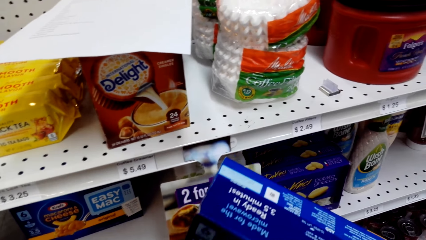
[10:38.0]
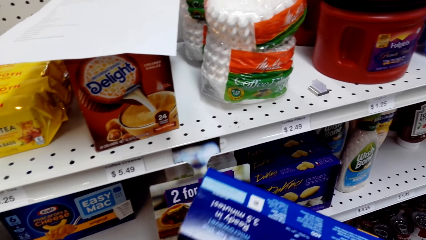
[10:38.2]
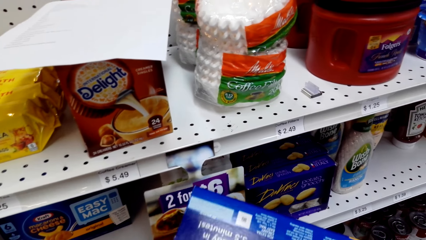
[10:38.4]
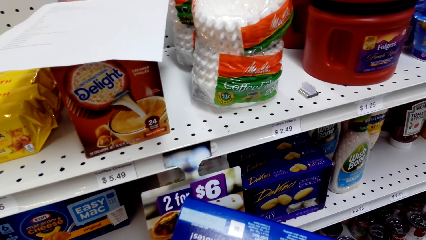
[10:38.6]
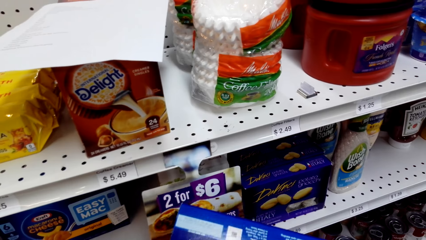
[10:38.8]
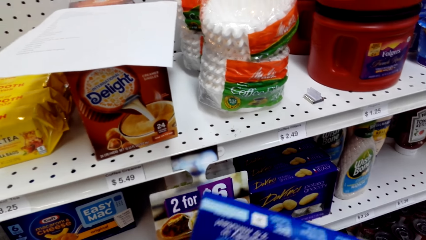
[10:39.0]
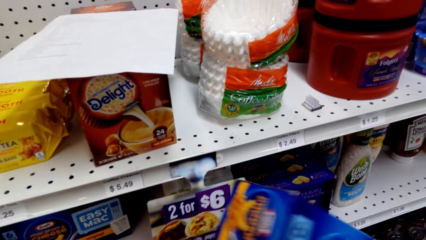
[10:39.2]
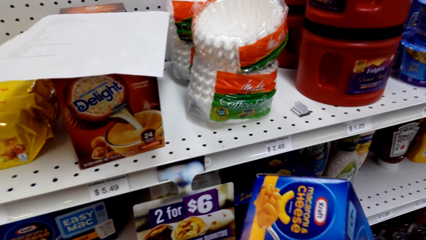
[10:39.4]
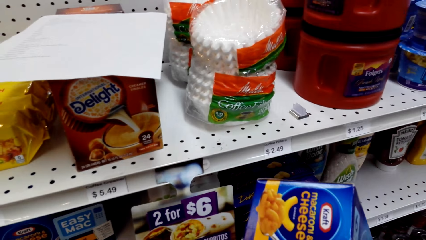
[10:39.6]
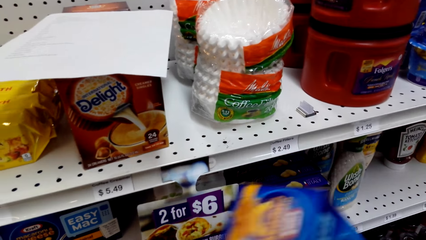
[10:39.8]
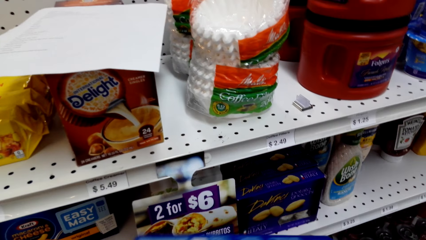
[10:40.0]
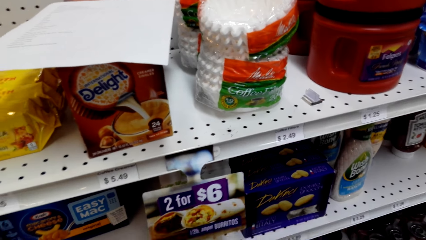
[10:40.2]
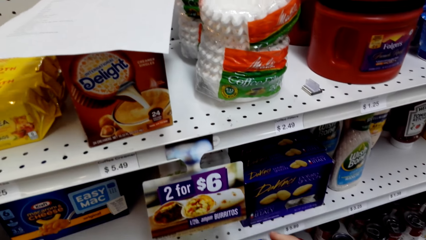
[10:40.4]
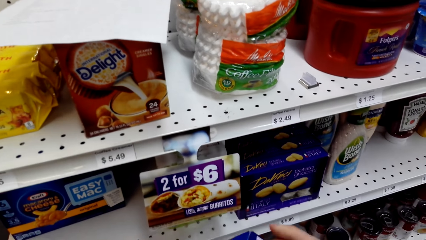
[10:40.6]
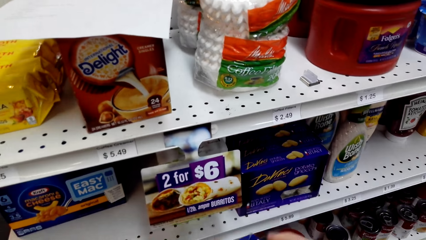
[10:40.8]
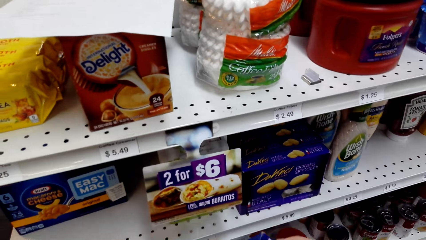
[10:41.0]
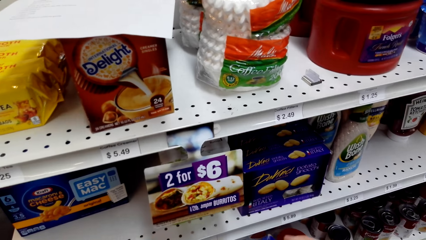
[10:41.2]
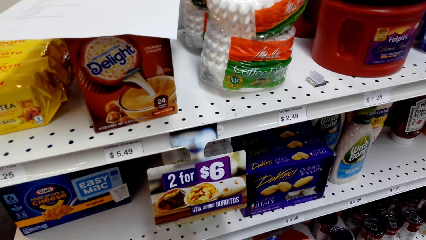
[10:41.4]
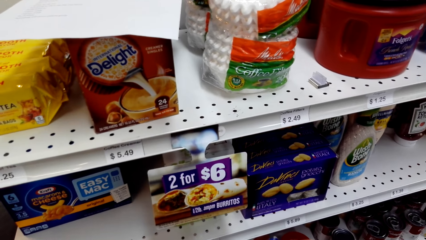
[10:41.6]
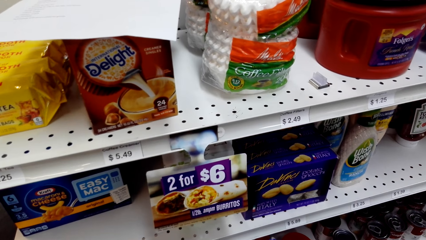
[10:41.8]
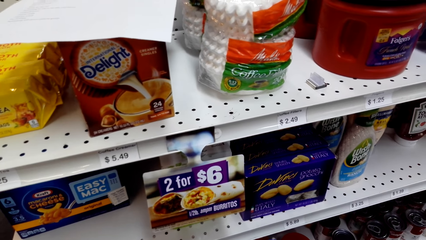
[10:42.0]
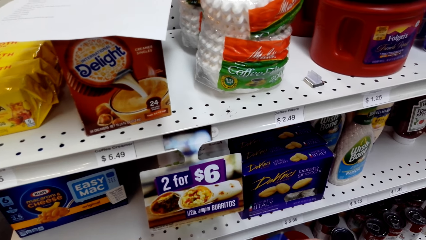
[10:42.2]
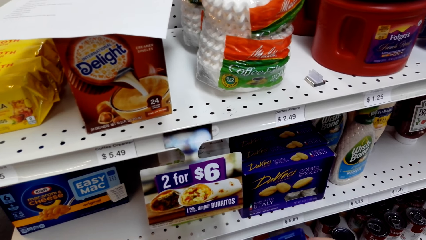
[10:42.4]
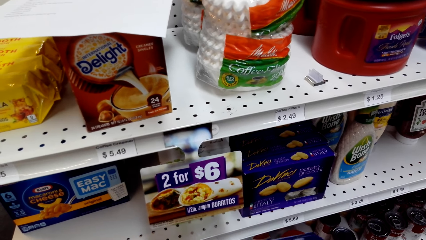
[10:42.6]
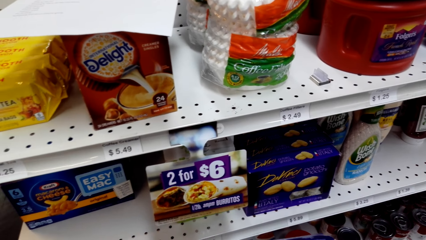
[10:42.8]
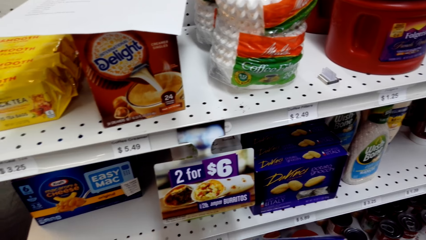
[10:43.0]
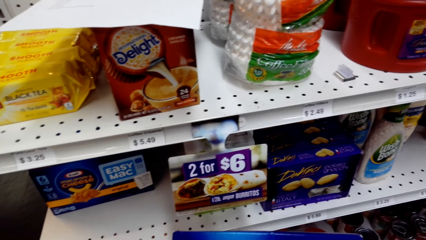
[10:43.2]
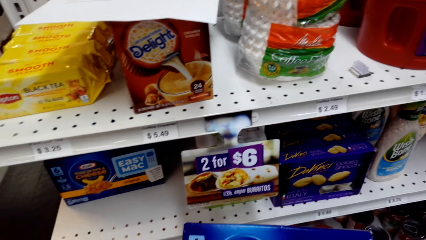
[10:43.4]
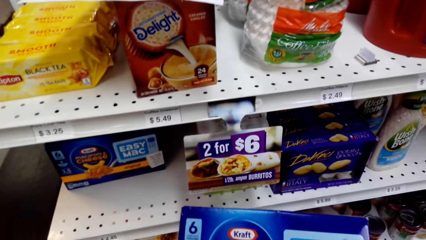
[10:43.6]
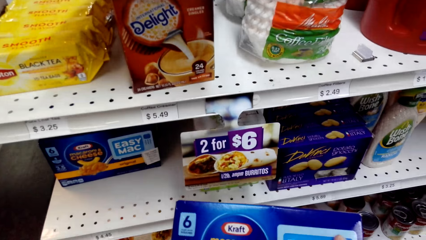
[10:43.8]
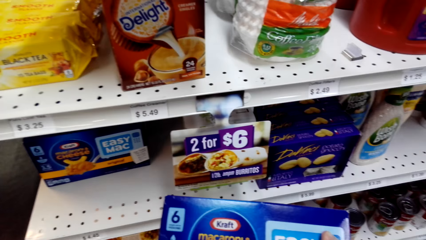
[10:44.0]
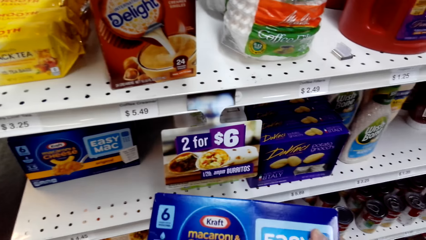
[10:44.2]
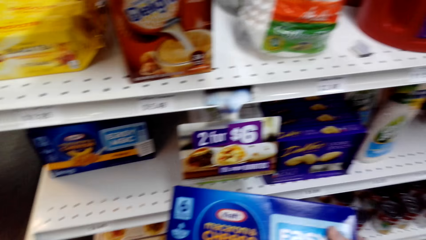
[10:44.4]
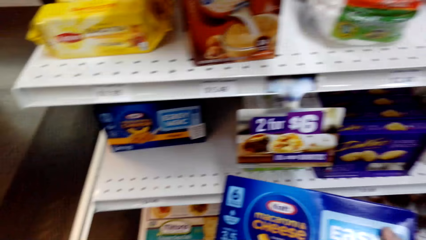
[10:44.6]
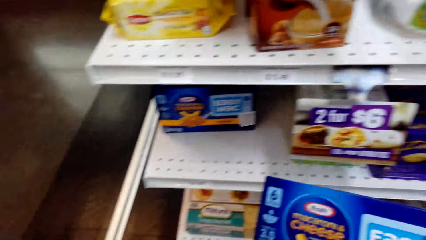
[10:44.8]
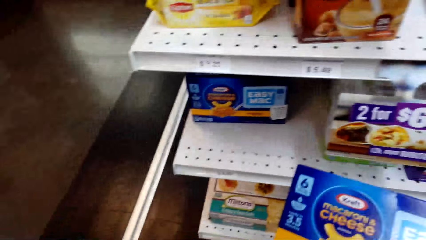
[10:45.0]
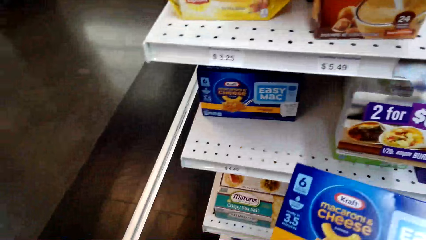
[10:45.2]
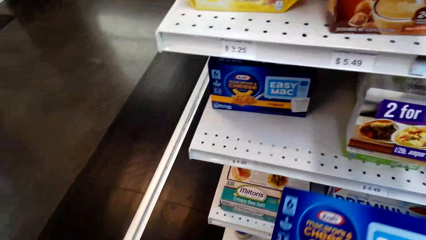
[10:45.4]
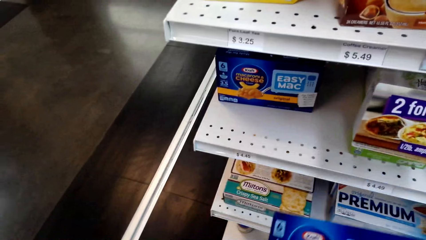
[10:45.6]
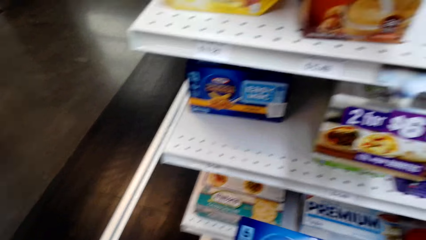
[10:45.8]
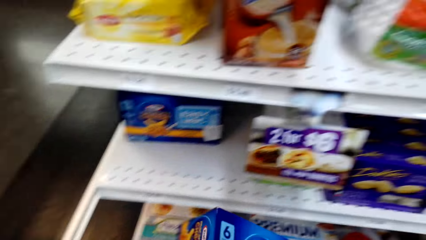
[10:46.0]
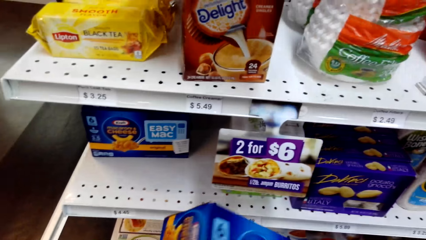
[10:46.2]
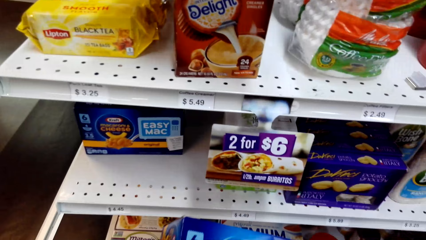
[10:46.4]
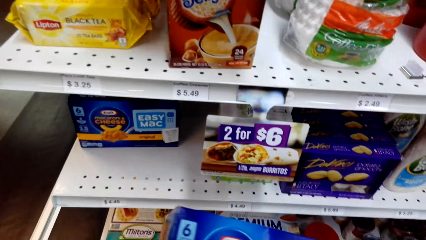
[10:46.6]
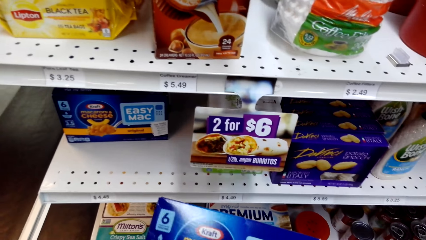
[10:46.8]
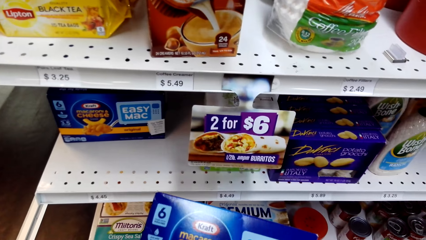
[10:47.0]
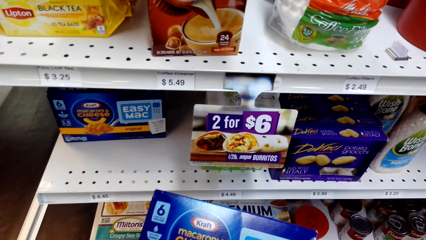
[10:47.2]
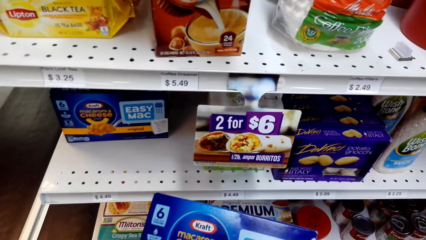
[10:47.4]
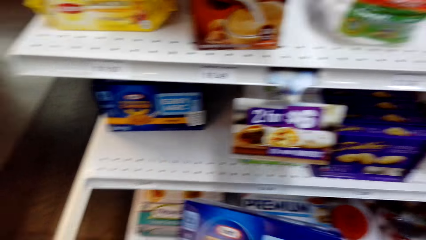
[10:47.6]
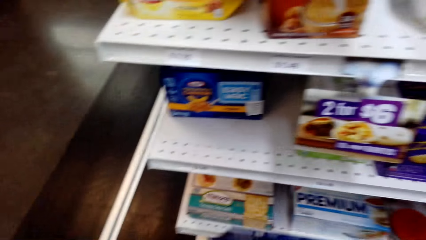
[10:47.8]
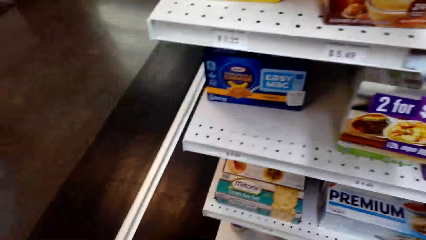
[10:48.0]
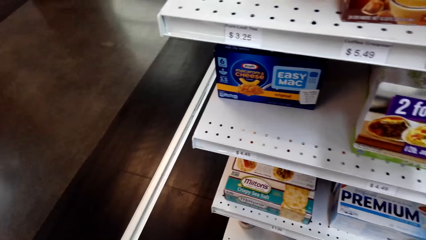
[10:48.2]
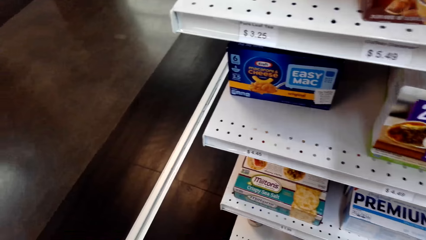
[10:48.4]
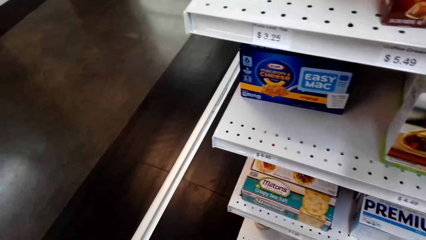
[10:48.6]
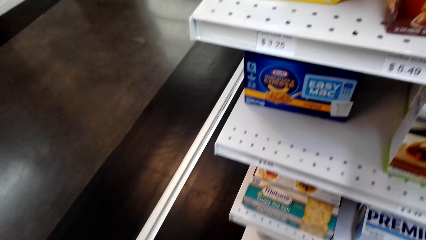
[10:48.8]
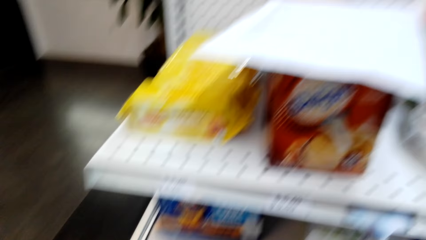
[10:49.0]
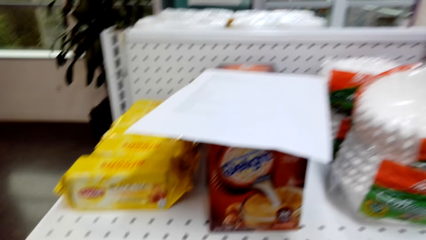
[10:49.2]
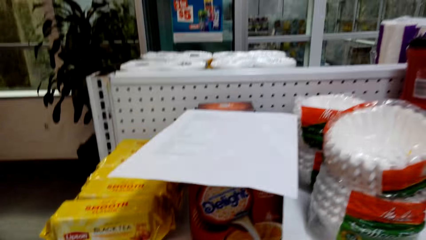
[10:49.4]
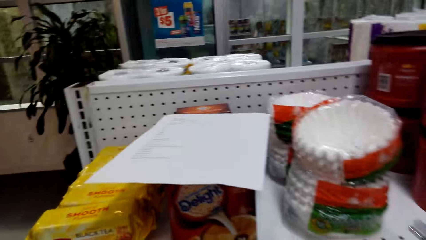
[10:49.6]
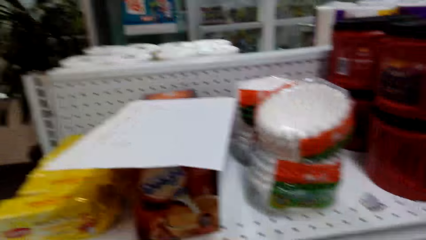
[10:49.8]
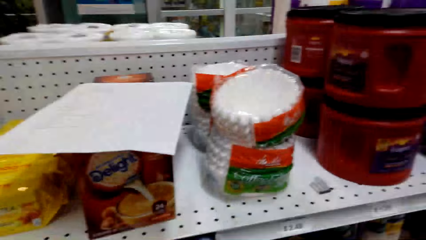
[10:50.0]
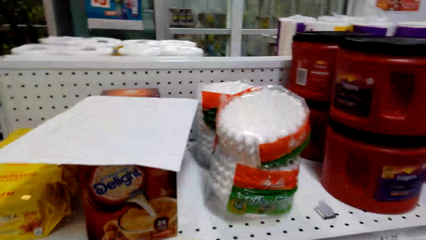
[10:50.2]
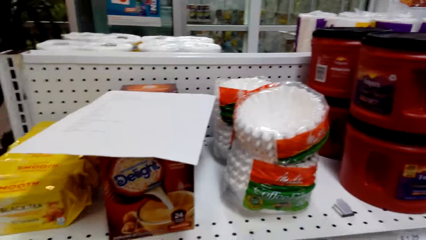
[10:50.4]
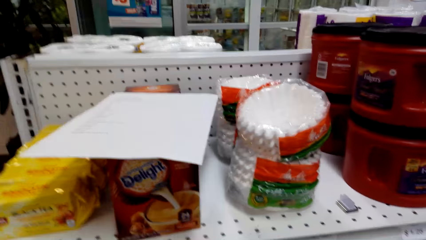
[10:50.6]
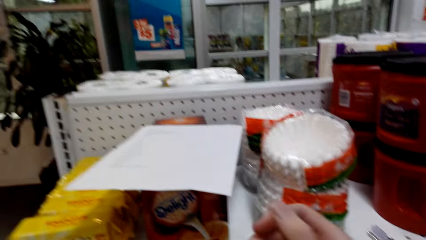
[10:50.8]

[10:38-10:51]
The camera wearer puts Easy Mac on a shopping basket.
